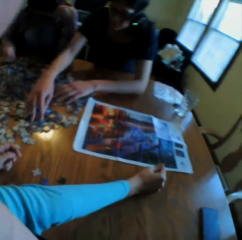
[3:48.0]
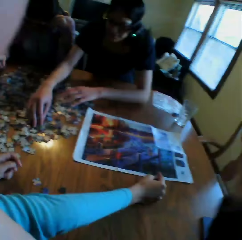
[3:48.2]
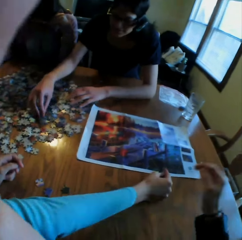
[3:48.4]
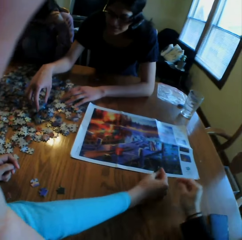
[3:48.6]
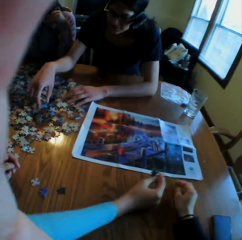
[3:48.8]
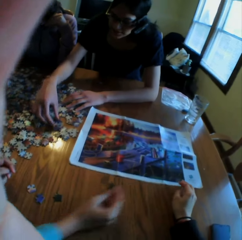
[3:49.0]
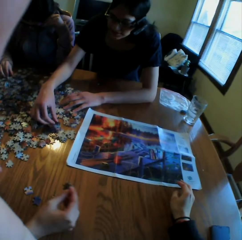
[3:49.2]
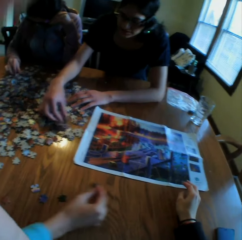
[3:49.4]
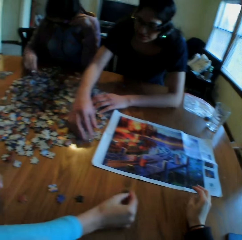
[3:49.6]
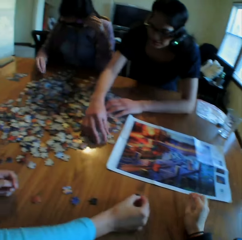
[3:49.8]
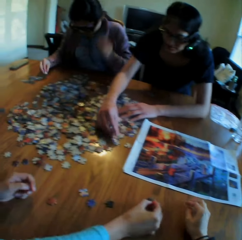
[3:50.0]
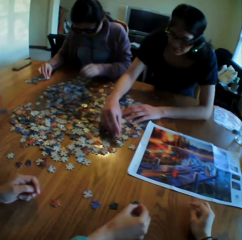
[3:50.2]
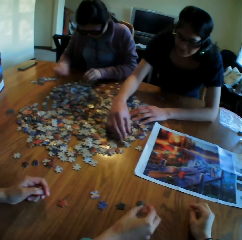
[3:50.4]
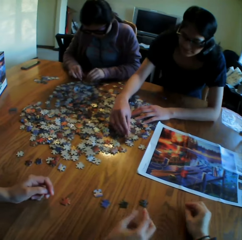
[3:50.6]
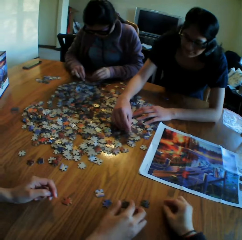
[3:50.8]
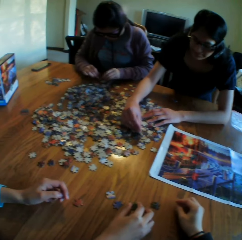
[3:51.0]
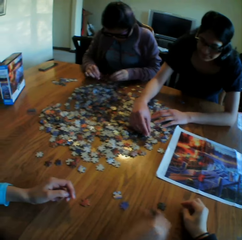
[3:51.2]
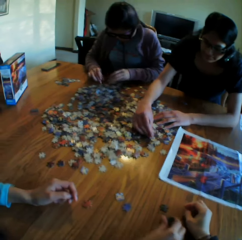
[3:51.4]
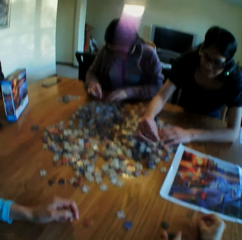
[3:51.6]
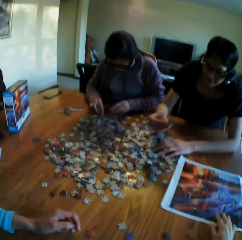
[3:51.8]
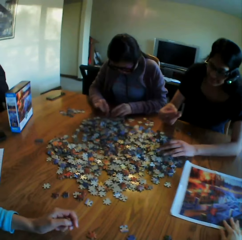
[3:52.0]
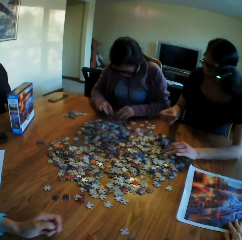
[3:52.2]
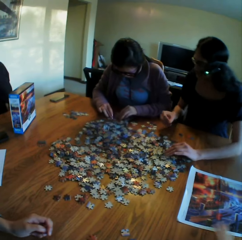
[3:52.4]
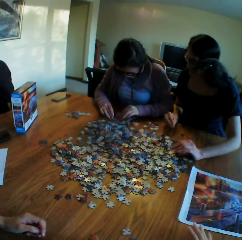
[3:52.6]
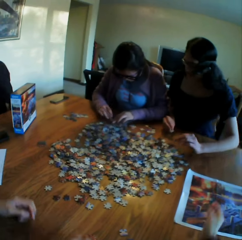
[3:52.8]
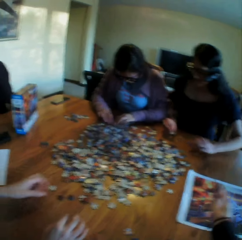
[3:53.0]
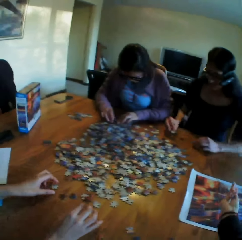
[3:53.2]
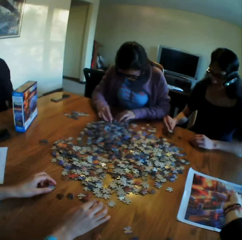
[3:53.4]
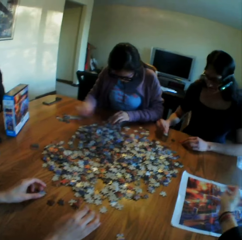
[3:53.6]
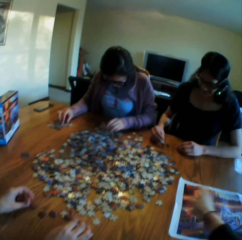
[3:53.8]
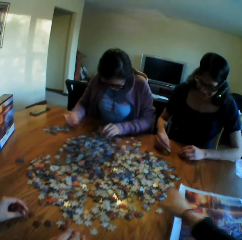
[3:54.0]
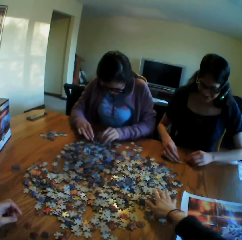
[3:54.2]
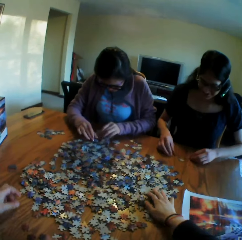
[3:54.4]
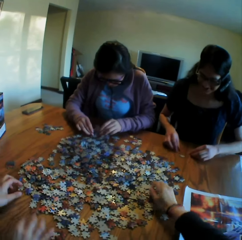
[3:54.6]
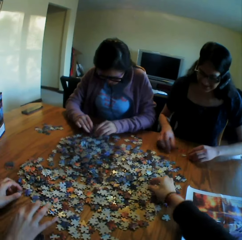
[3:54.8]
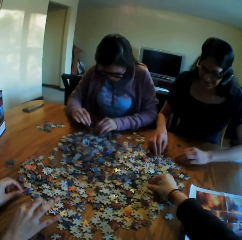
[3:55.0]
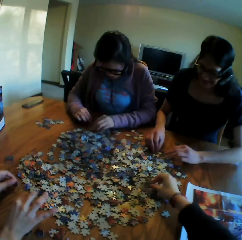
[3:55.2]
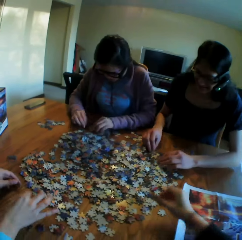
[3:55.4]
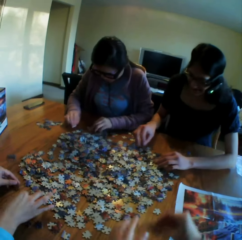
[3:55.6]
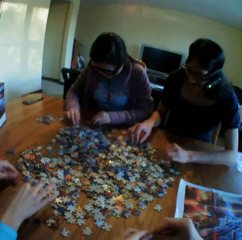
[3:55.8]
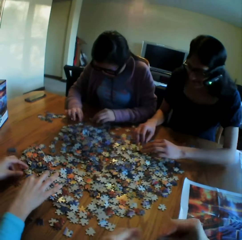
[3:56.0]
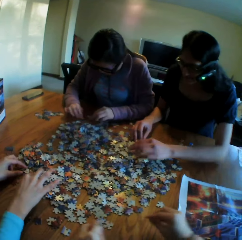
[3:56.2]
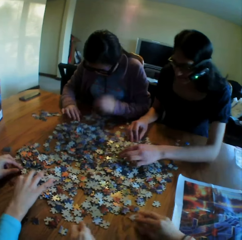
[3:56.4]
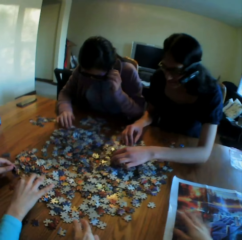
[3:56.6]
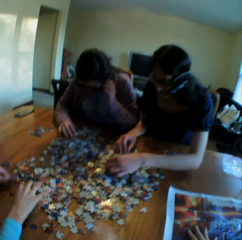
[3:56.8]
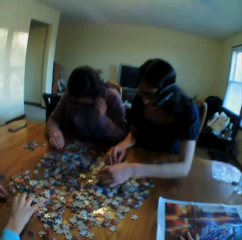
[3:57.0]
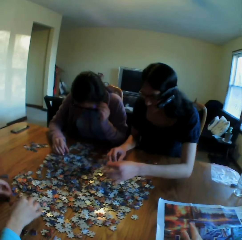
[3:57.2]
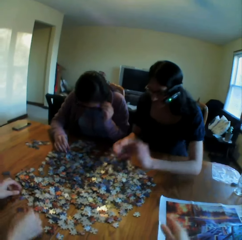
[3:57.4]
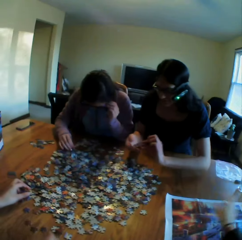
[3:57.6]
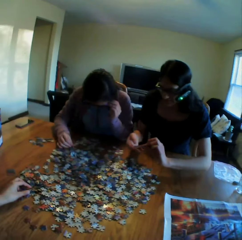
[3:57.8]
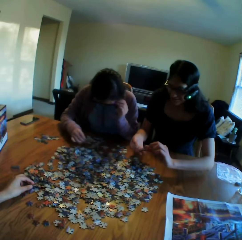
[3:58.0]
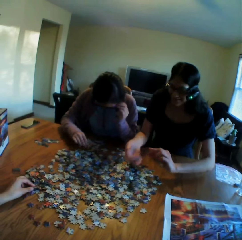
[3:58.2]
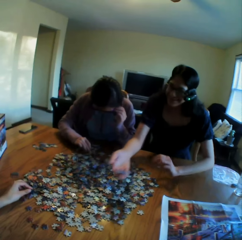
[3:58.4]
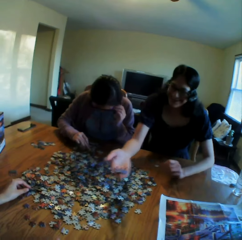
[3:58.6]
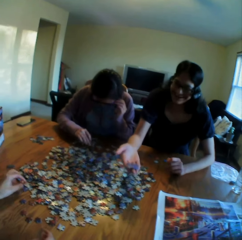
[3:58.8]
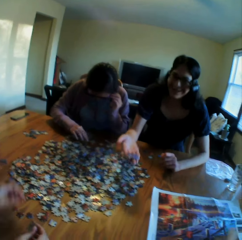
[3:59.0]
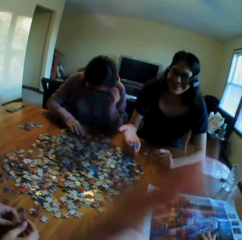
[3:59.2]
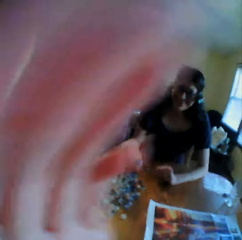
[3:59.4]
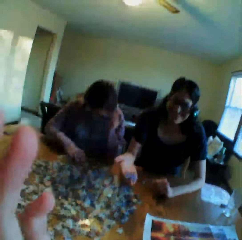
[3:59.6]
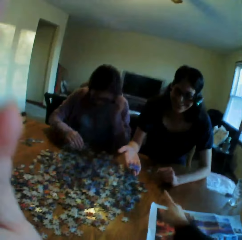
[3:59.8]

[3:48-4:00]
The camera wearer puts the hand on the table. A woman picks up the puzzle on the table. The camera wearer looks at the colleagues, moves the right hand, and picks up a paper puzzle. They talk. They put the paper puzzle on the left hand and move the picture on the table. A lady arranges the jigsaw clipart. Another lady arranges the jigsaw clipart. A third lady arranges the jigsaw clipart. The camera wearer arranges the jigsaw clipart.

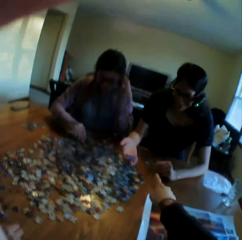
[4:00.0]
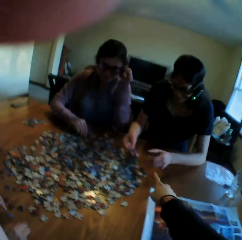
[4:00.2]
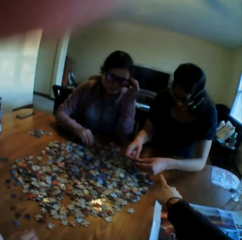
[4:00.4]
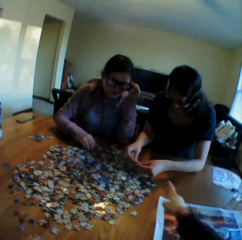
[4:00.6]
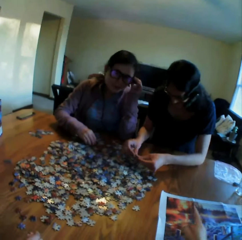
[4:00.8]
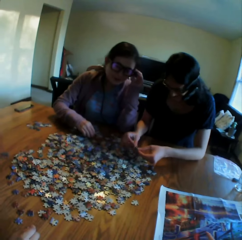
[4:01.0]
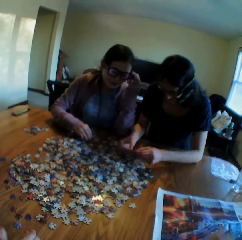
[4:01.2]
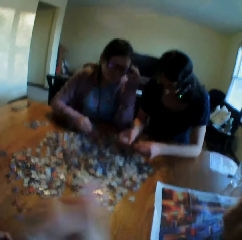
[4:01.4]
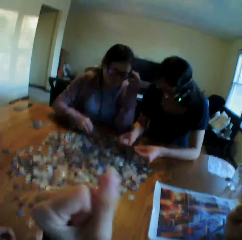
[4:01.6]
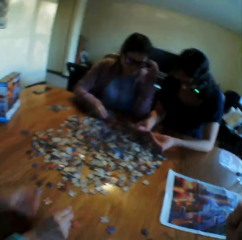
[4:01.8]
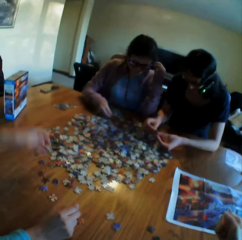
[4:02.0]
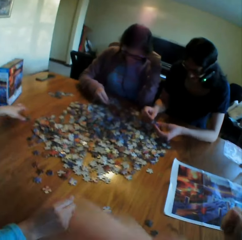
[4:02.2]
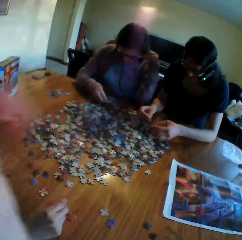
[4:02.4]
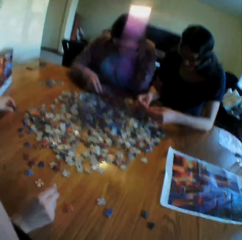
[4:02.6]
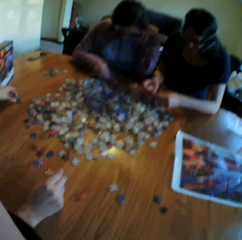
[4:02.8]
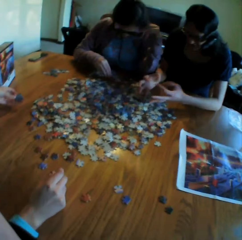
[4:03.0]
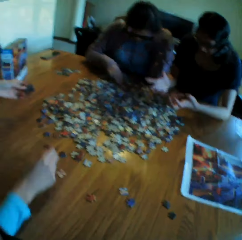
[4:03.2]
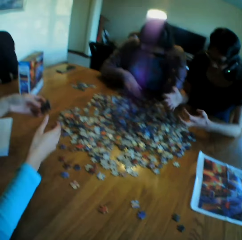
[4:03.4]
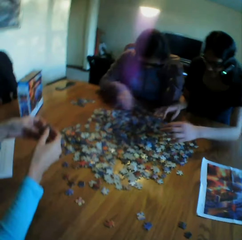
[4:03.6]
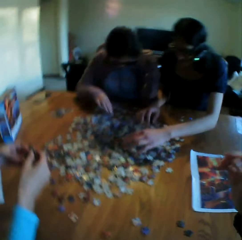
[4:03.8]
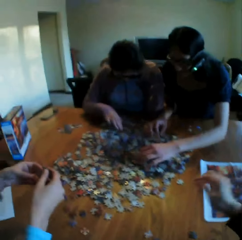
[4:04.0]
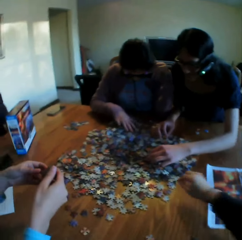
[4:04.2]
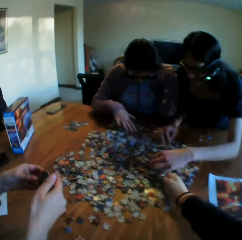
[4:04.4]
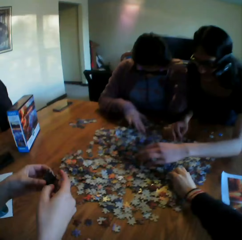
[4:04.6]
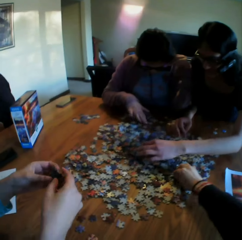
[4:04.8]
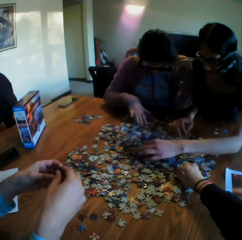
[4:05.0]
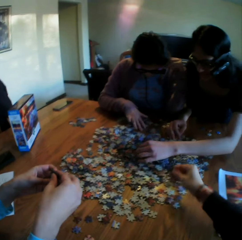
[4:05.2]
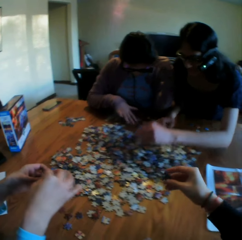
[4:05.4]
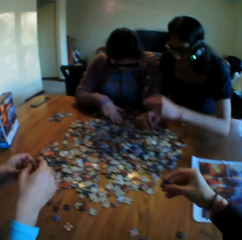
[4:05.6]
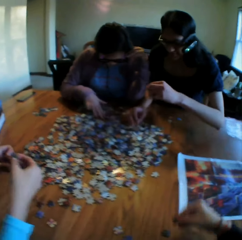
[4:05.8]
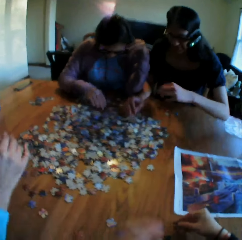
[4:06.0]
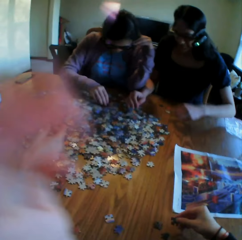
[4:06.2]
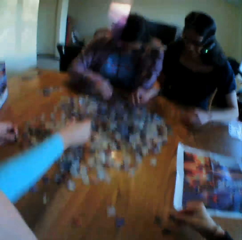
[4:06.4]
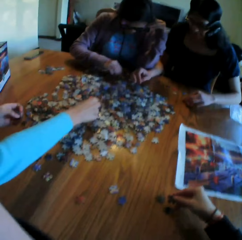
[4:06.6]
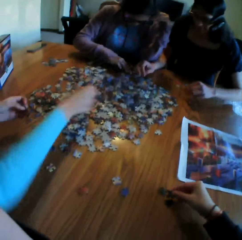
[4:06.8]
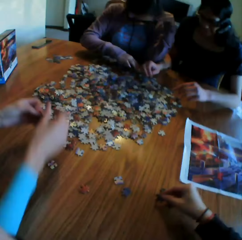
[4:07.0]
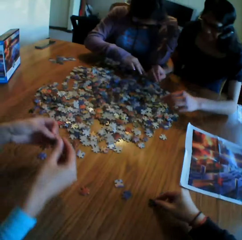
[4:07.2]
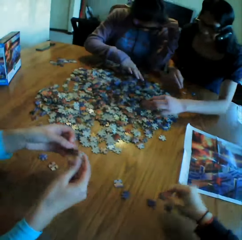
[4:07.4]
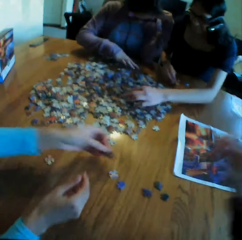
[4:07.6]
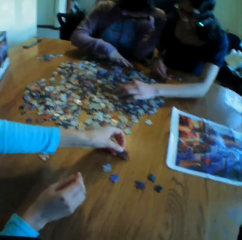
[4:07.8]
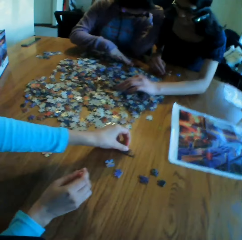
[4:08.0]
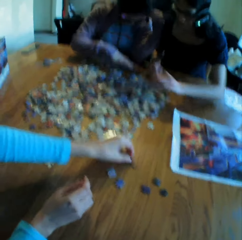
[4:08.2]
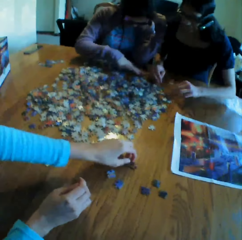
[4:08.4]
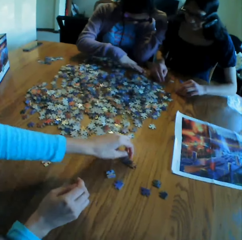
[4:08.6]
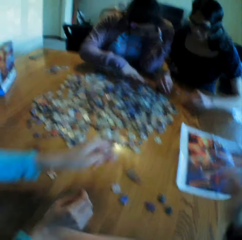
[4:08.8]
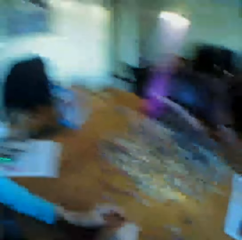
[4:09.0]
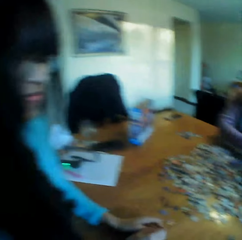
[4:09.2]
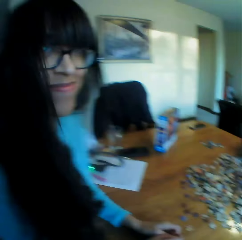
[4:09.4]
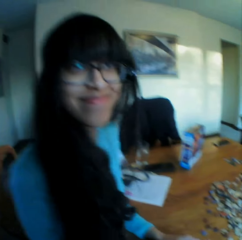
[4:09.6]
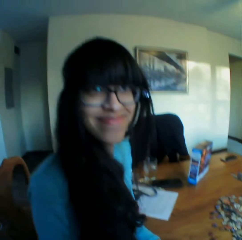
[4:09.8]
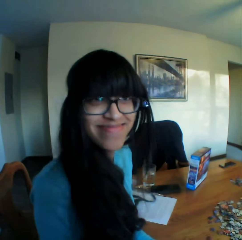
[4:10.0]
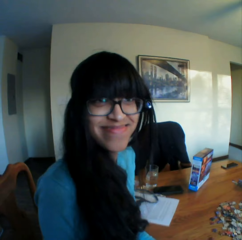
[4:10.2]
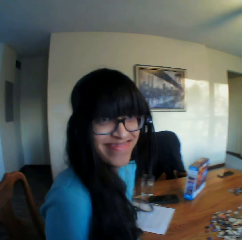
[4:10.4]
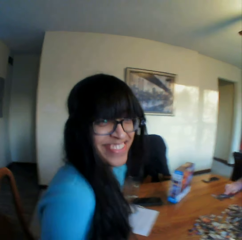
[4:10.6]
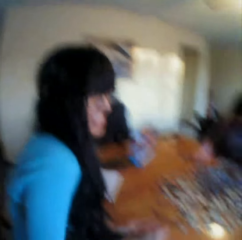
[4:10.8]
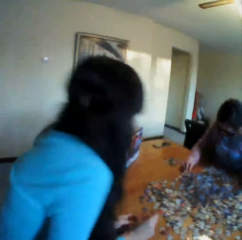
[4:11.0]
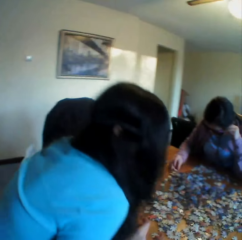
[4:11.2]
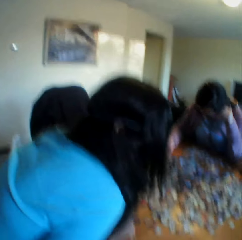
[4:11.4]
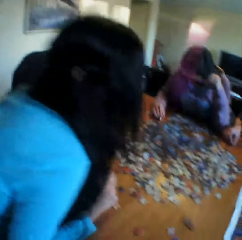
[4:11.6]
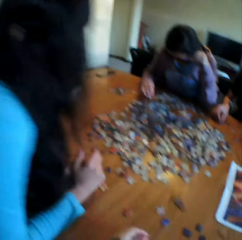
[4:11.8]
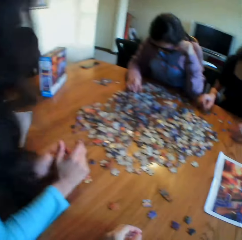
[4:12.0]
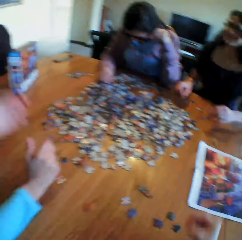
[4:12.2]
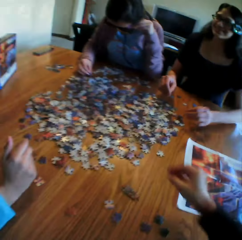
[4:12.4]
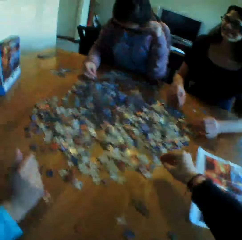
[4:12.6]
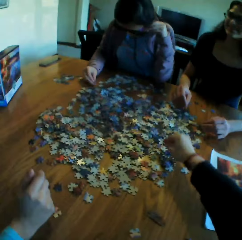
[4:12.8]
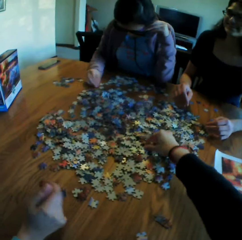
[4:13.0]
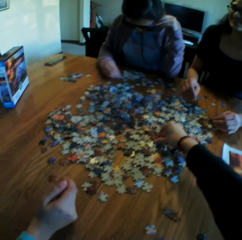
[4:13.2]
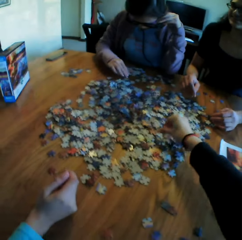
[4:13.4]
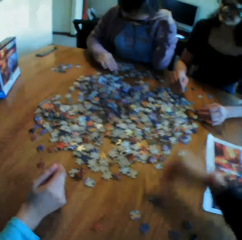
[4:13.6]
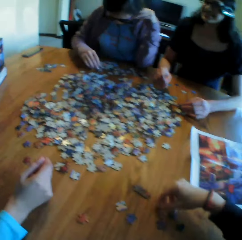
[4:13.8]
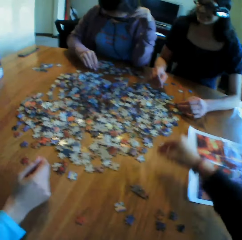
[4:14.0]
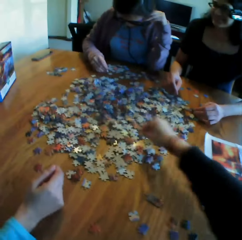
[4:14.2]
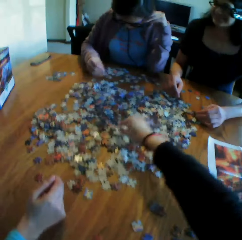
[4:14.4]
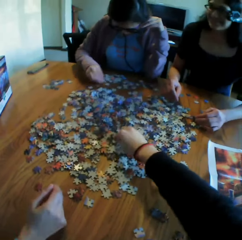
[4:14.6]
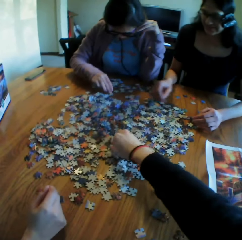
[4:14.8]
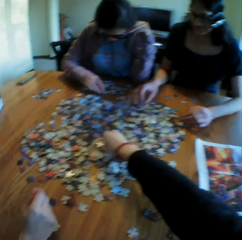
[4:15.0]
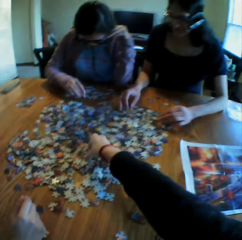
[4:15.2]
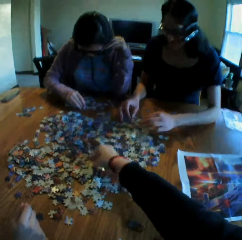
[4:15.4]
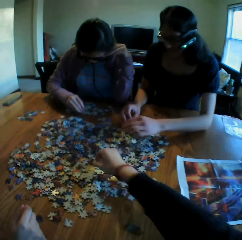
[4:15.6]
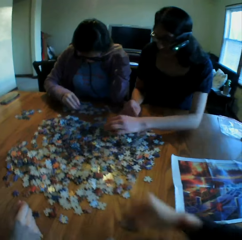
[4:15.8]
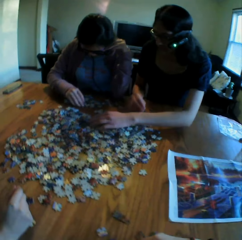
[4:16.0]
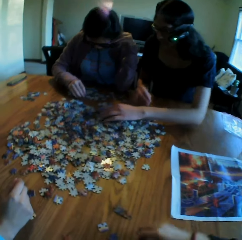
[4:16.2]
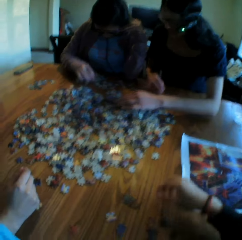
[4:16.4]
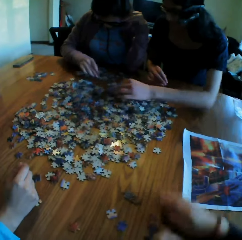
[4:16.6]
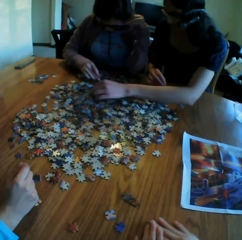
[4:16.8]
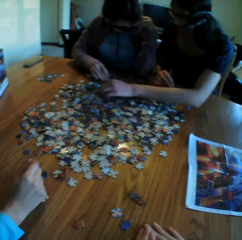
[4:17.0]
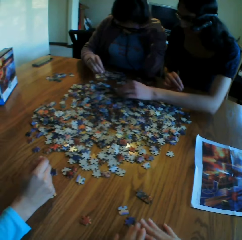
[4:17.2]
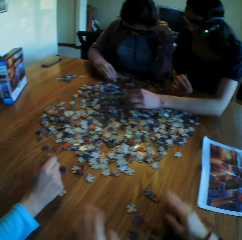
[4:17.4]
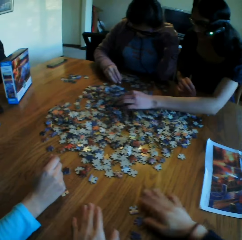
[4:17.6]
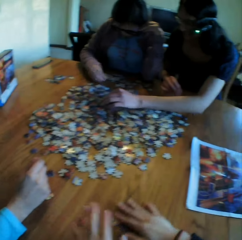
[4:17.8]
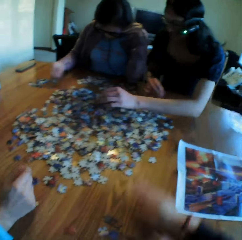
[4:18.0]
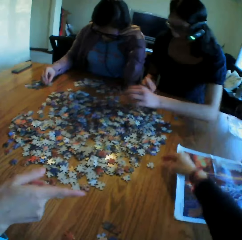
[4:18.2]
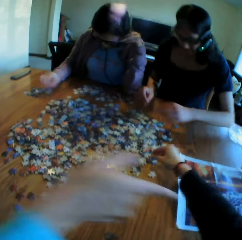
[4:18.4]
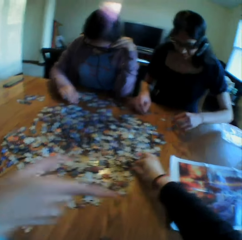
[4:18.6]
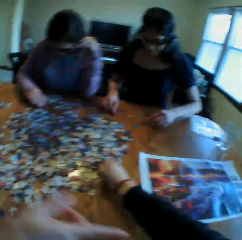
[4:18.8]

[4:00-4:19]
The camera wearer moves the hand on the camera, points at a woman, folds the hands, and adjusts the camera. They pick up a puzzle. A lady arranges the jigsaw clipart. Another lady arranges the jigsaw clipart. The camera wearer arranges the jigsaw clipart. A third lady arranges the jigsaw clipart. The camera wearer looks at the puzzle on the hand and adjusts the camera. Another woman puts the puzzle on the table. The camera wearer looks at the other woman. The other woman laughs at the camera wearer. The camera wearer talks to the third lady. They pick up the jigsaw clipart from the table, put the puzzle on the table, pick up a puzzle, put the puzzle on the table, and move the puzzles on the table.
